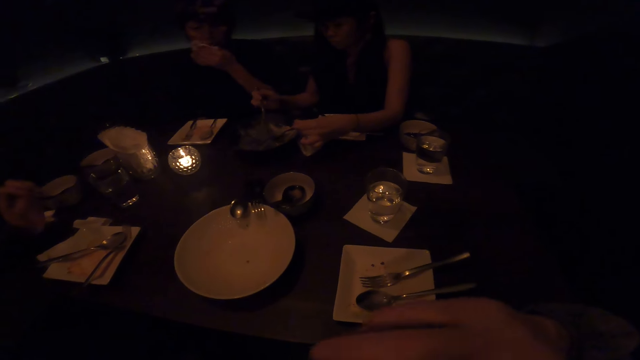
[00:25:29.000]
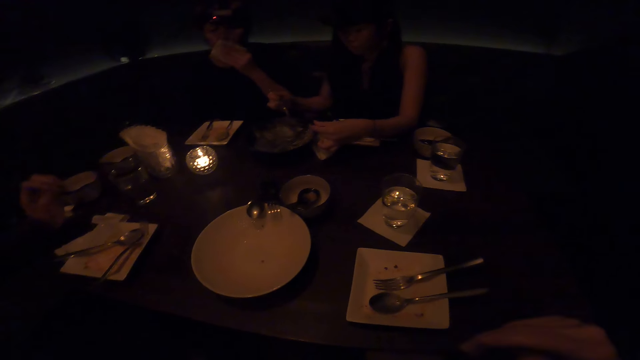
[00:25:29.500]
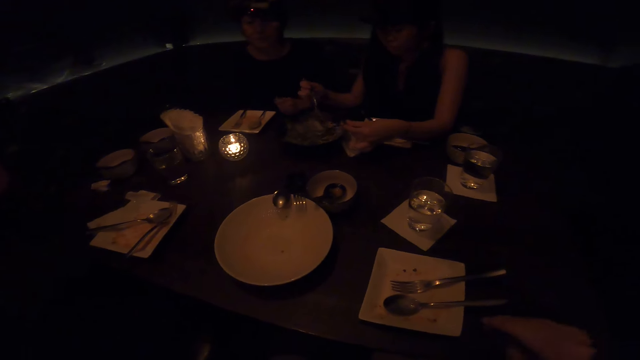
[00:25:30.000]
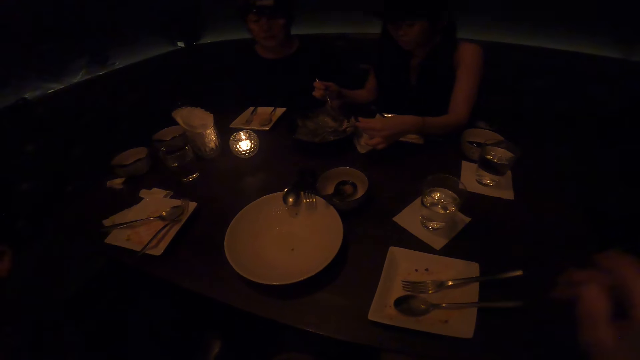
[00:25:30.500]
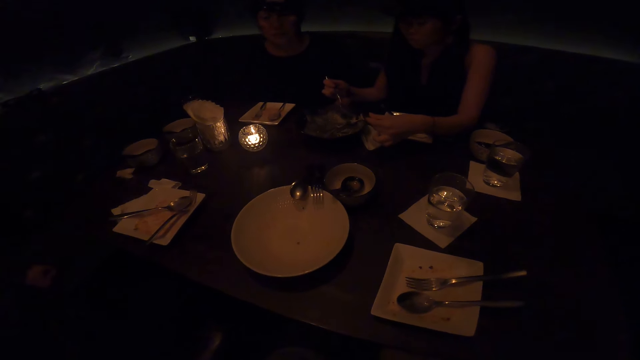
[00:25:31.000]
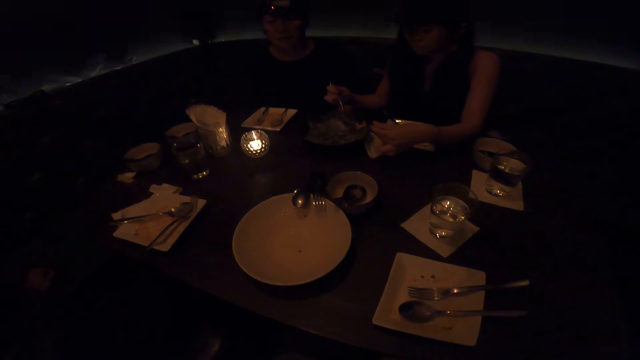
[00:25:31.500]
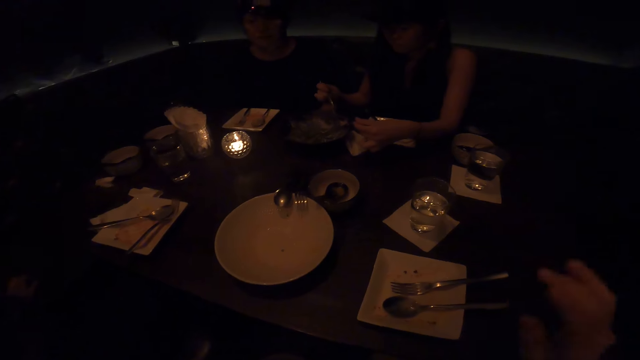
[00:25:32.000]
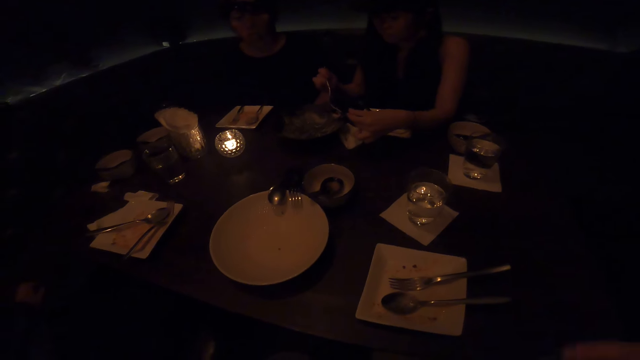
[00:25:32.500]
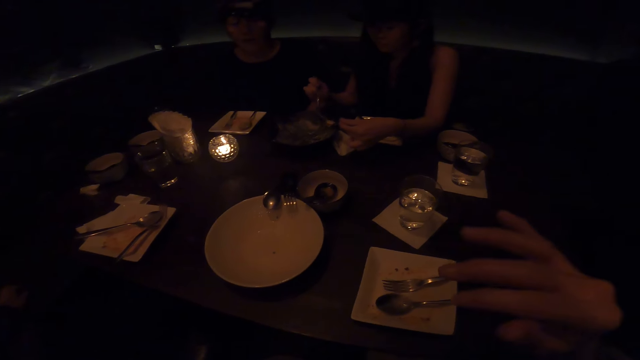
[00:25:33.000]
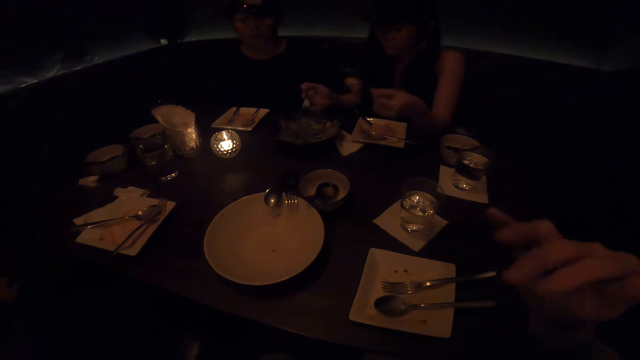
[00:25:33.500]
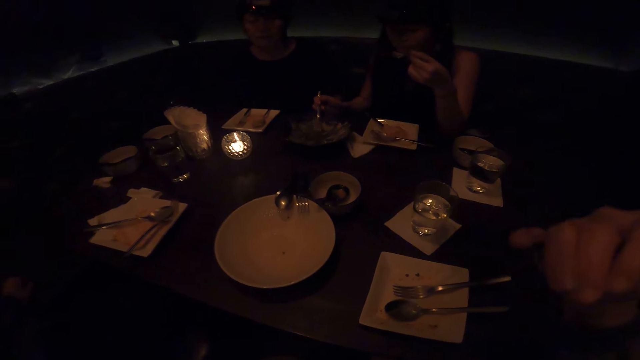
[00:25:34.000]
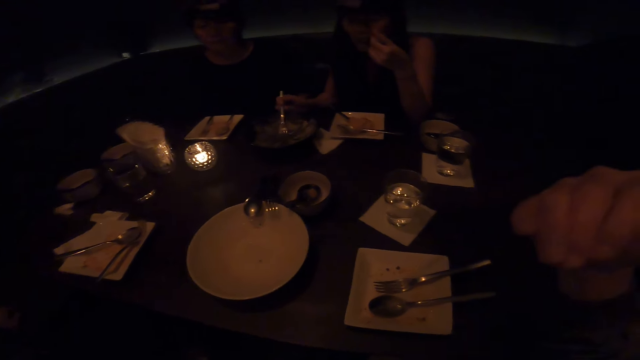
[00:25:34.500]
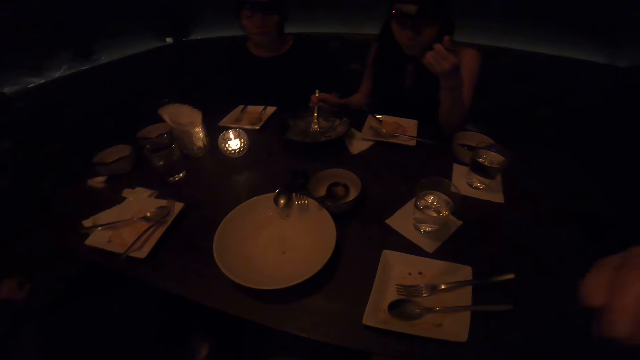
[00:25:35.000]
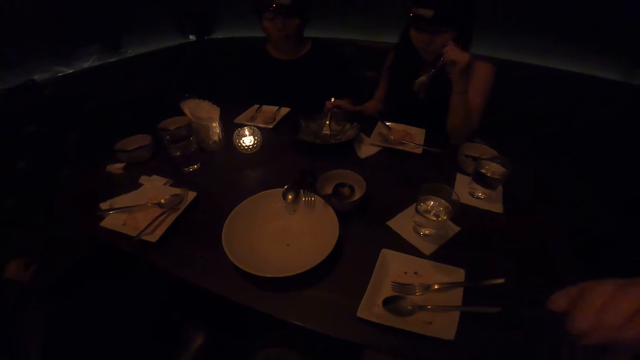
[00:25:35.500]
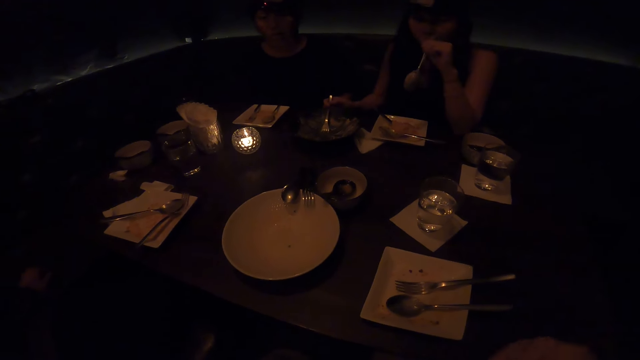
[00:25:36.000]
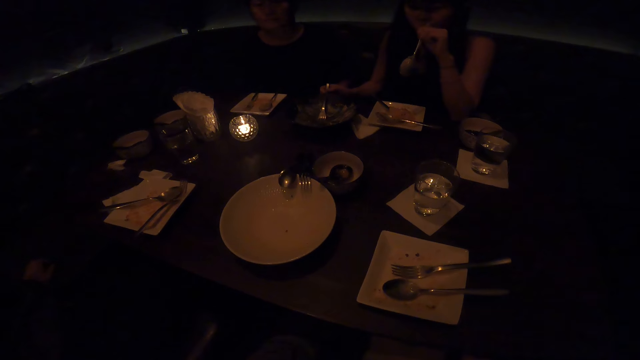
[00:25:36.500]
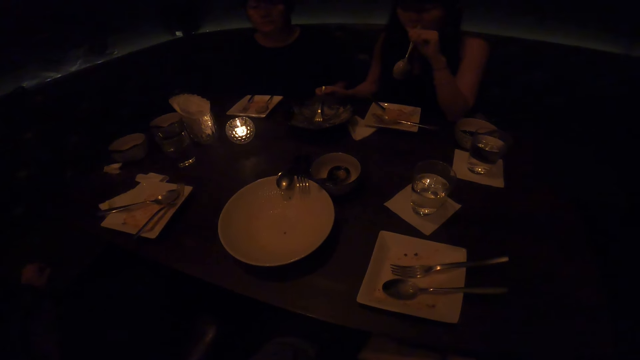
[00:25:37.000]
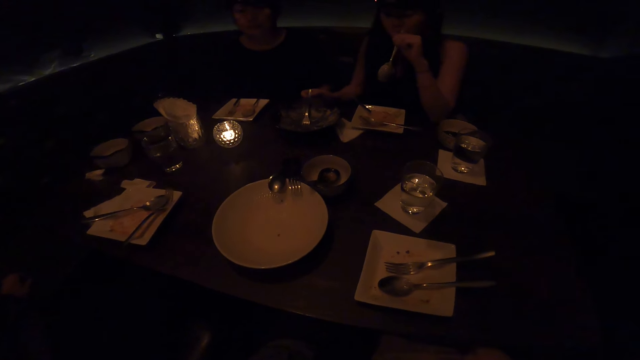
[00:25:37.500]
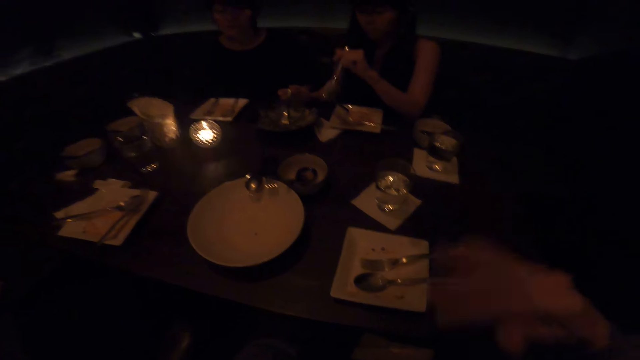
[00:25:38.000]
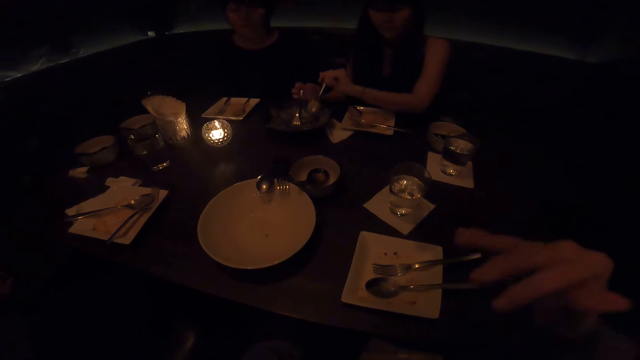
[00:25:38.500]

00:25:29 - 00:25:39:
A lady wipes the mouth using a serviette. The camera wearer interacts with the friends.

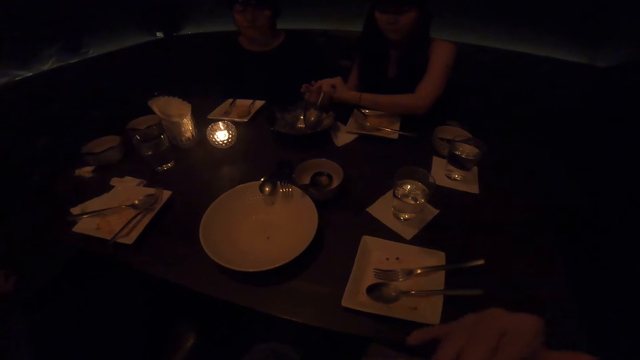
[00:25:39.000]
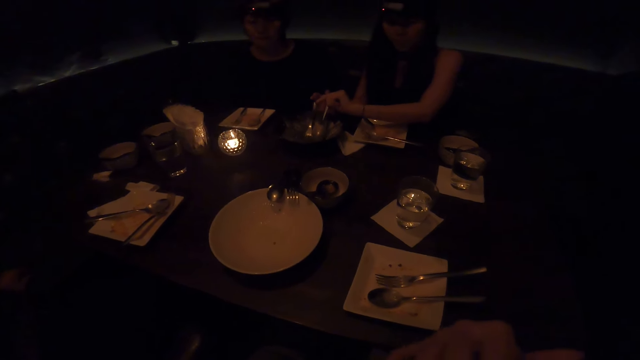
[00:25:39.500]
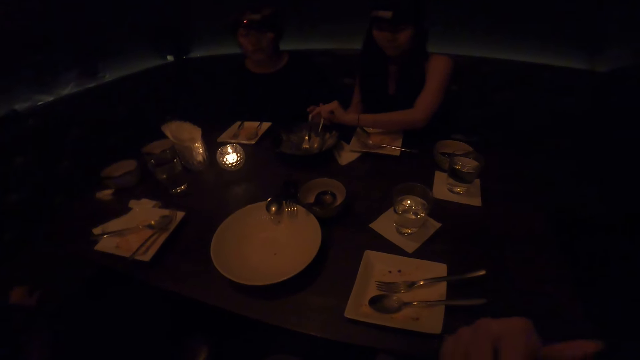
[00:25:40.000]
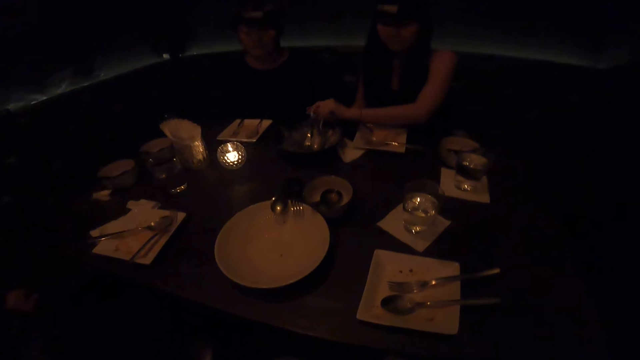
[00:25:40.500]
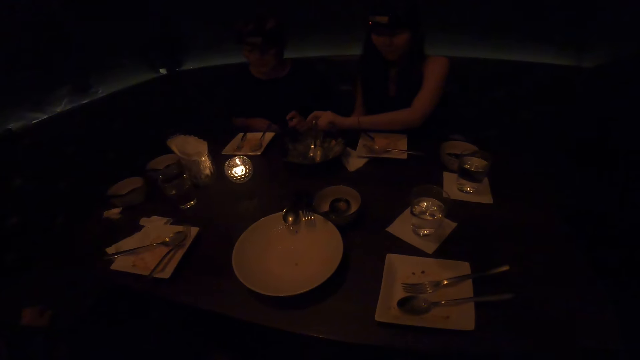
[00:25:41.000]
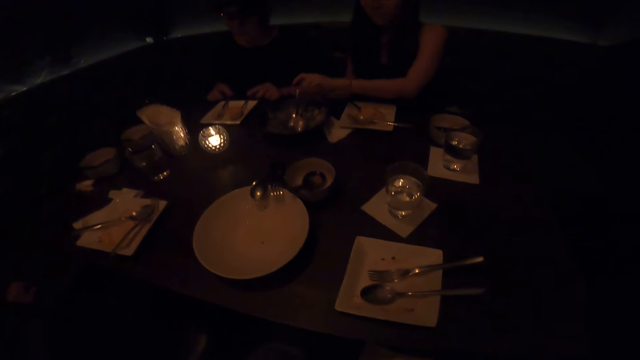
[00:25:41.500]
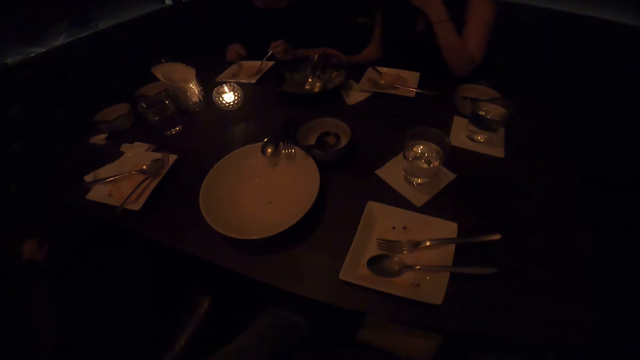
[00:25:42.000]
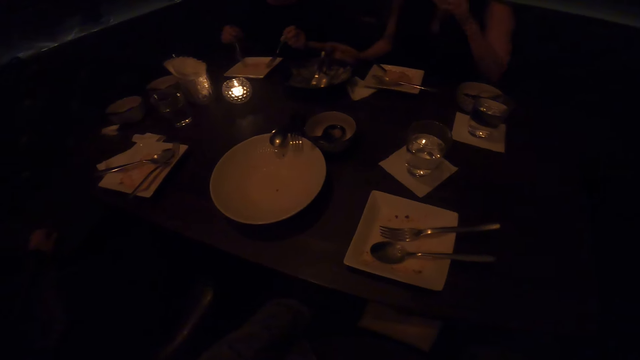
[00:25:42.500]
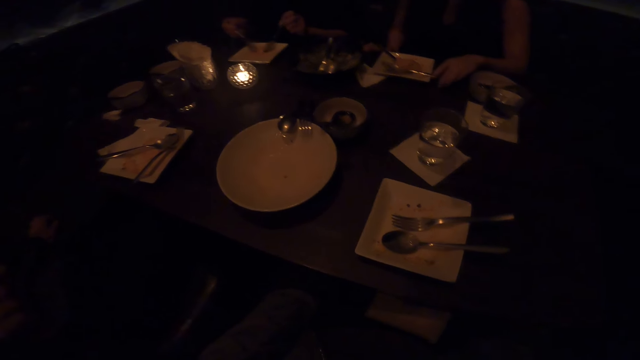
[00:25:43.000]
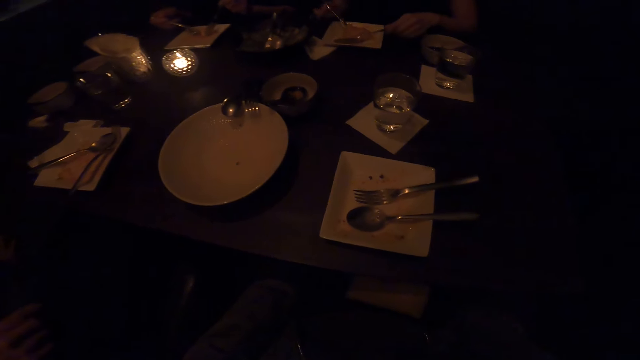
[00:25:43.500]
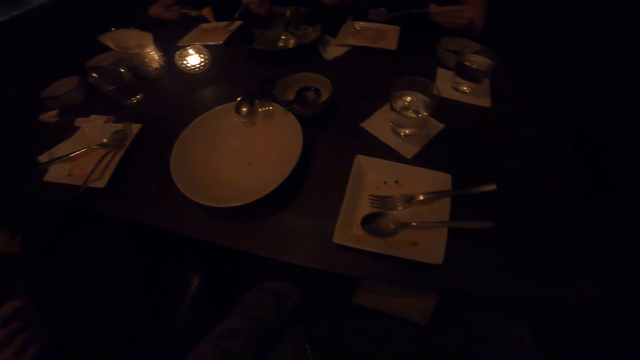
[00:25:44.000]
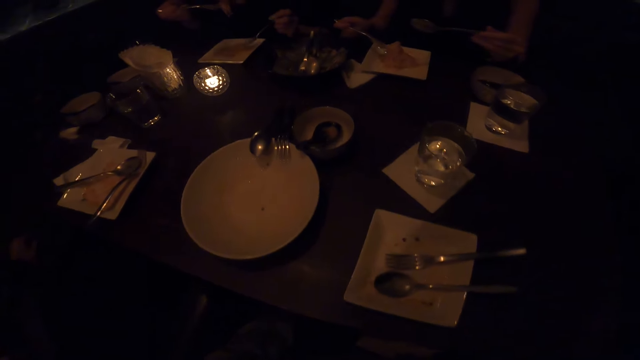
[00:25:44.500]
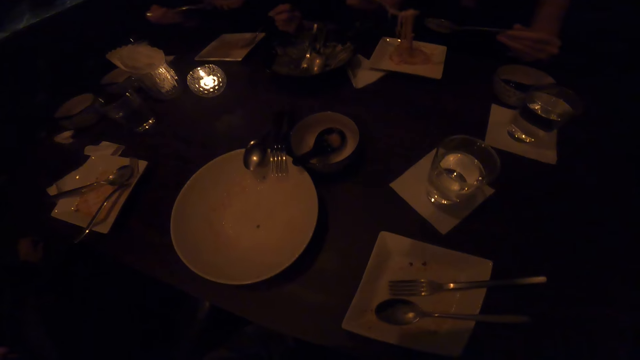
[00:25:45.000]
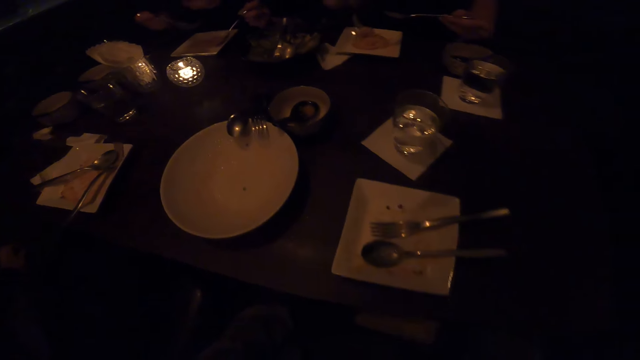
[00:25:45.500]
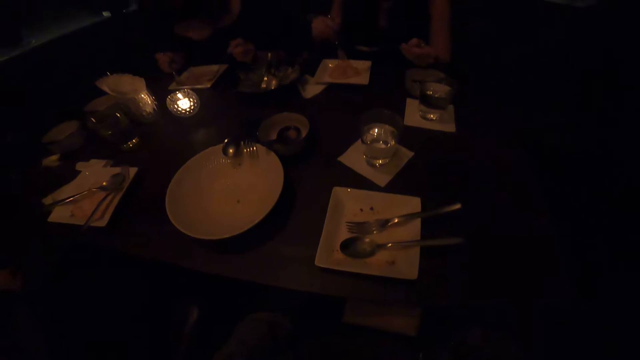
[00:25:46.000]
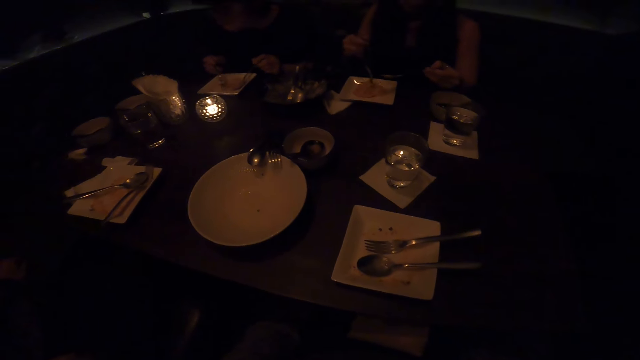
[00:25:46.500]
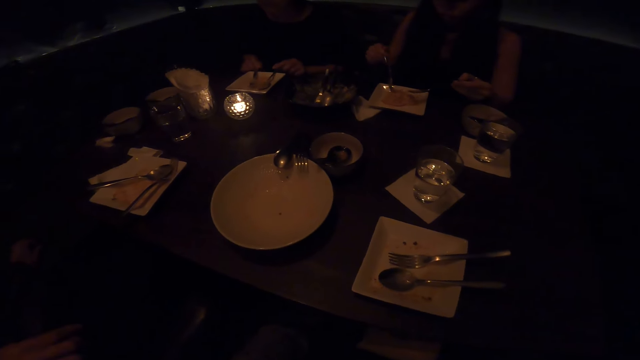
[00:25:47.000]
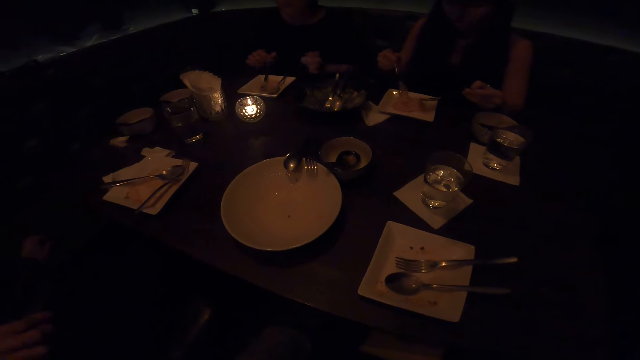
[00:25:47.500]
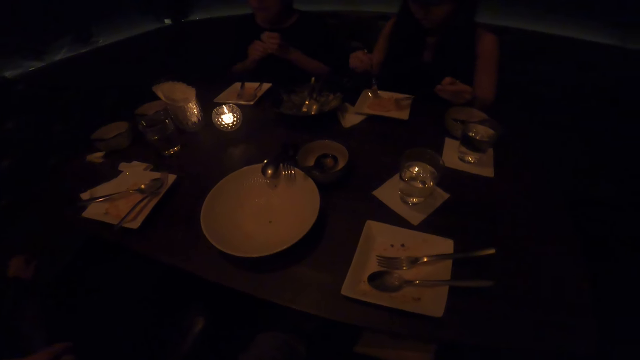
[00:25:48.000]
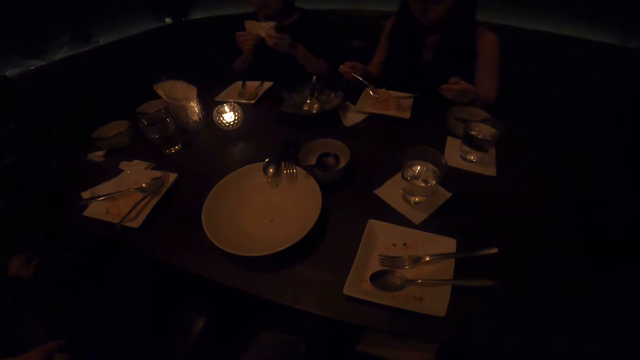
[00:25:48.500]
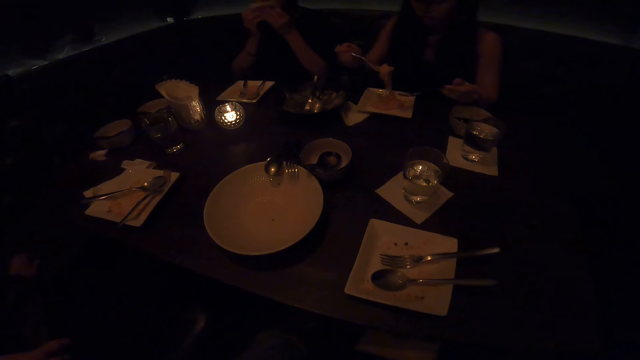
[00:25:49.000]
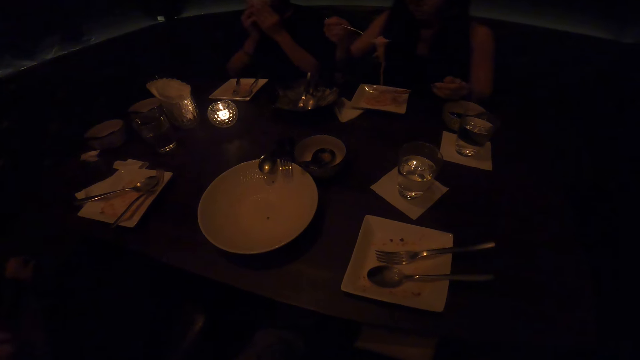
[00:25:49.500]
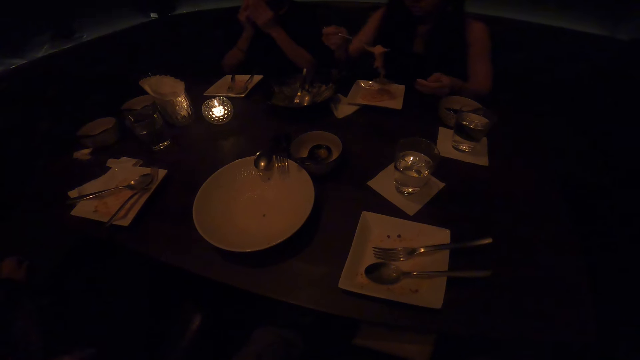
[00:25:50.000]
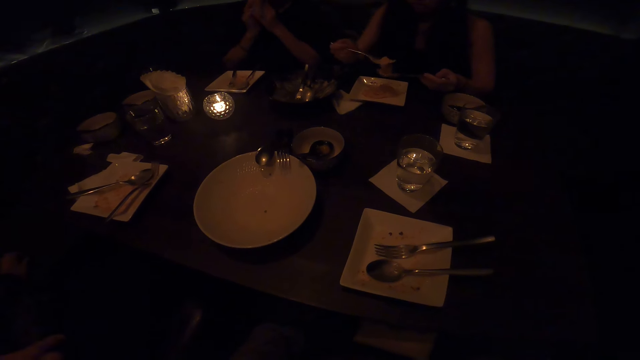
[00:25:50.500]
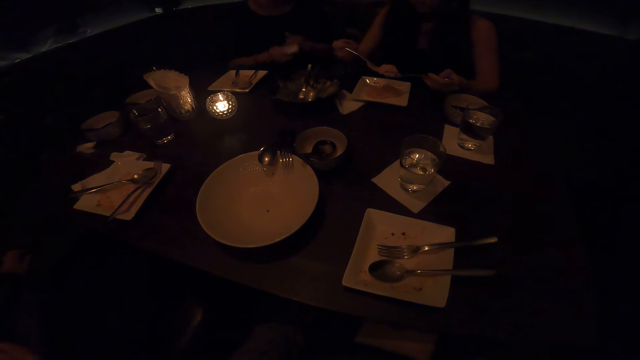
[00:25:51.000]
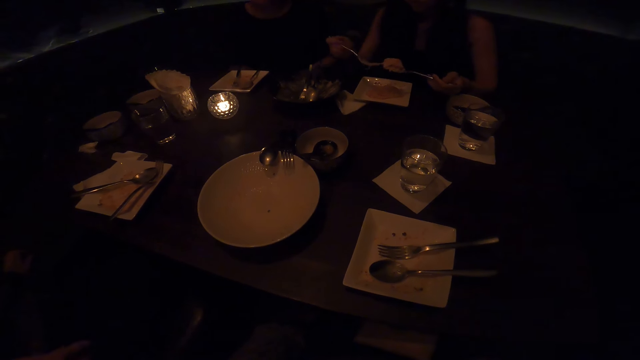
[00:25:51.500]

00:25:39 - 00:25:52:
A lady drops the spoon. Another lady picks up the spoon. The first lady picks up the spoon. The other lady eats food. The first lady eats food. The other lady drops the spoon, holds the serviette and wipes the mouth using the serviette.
